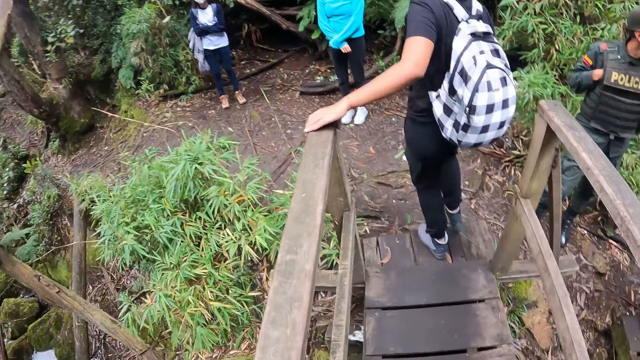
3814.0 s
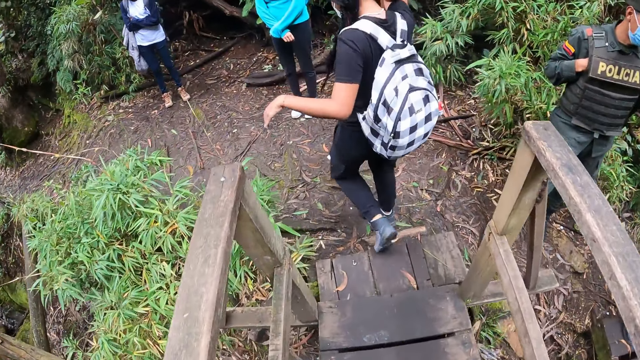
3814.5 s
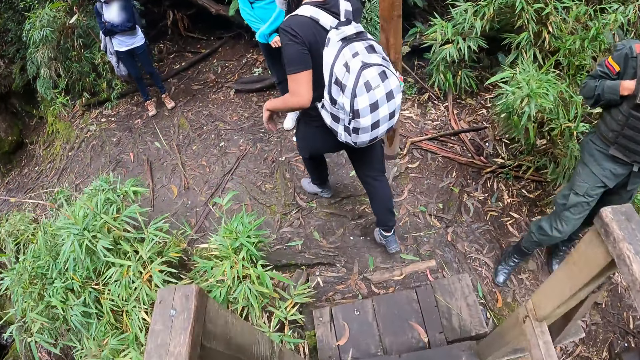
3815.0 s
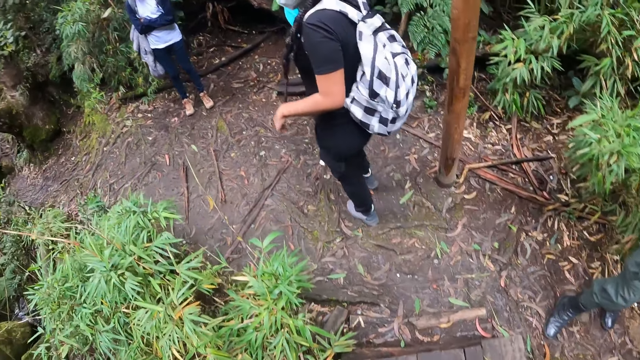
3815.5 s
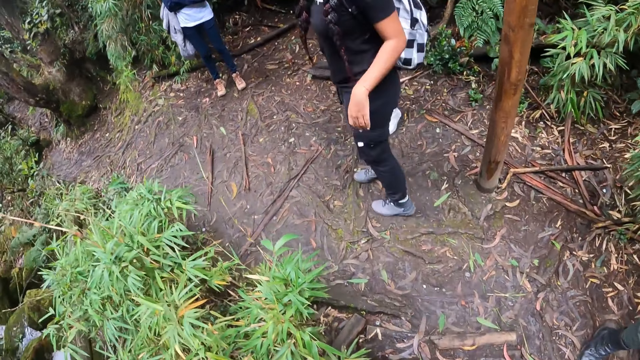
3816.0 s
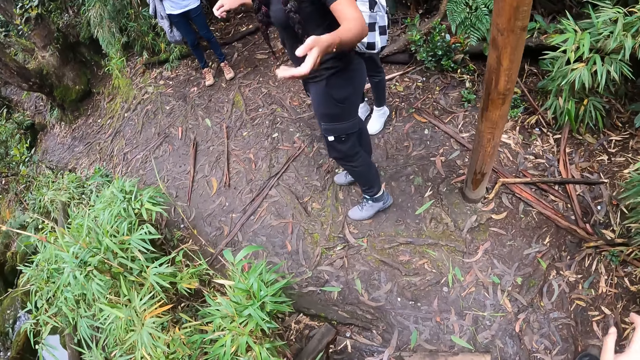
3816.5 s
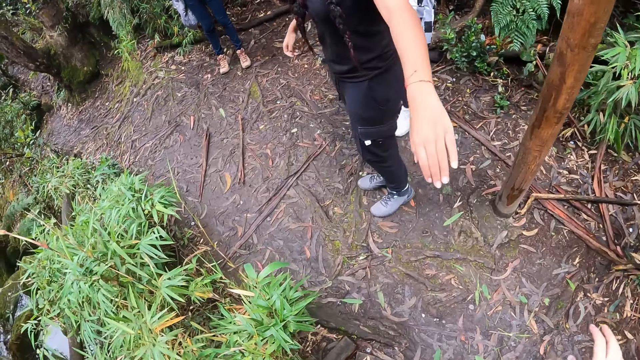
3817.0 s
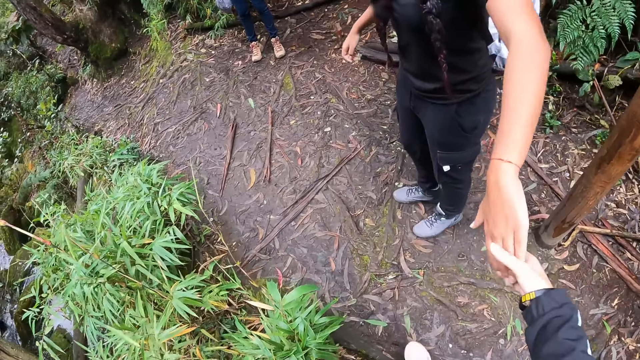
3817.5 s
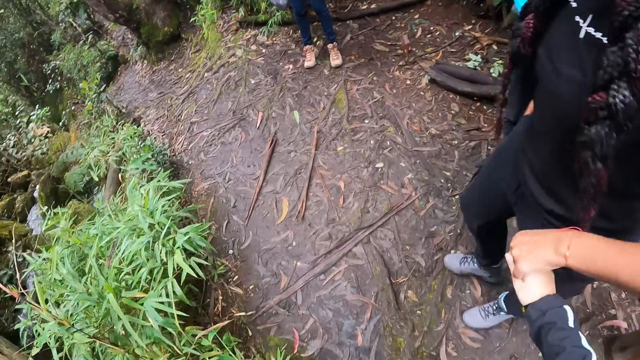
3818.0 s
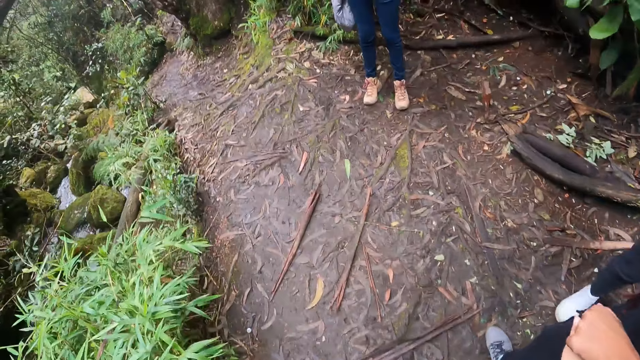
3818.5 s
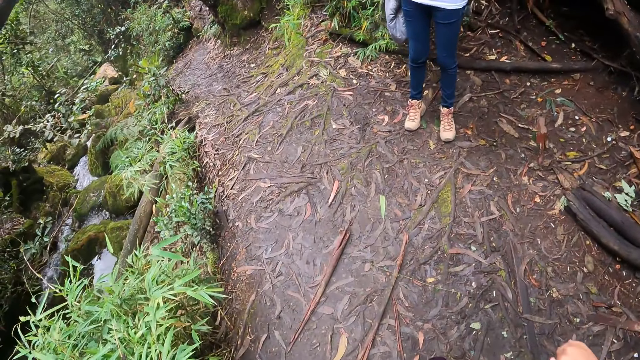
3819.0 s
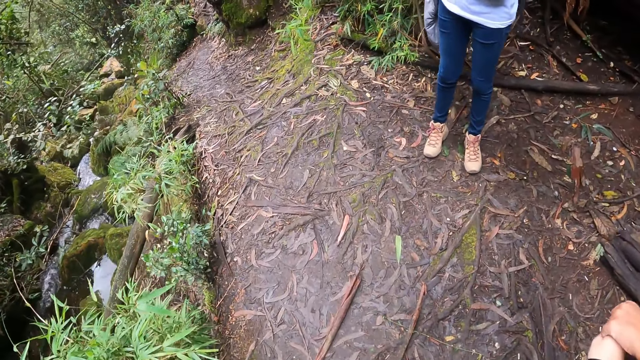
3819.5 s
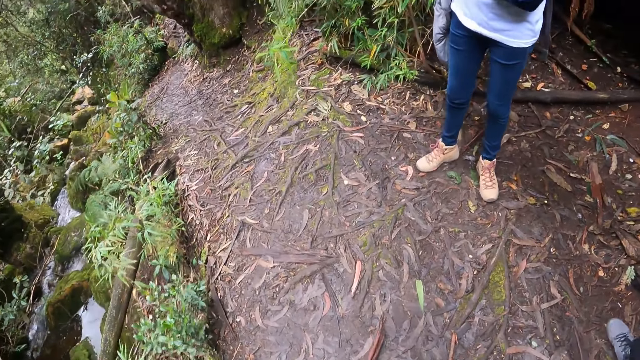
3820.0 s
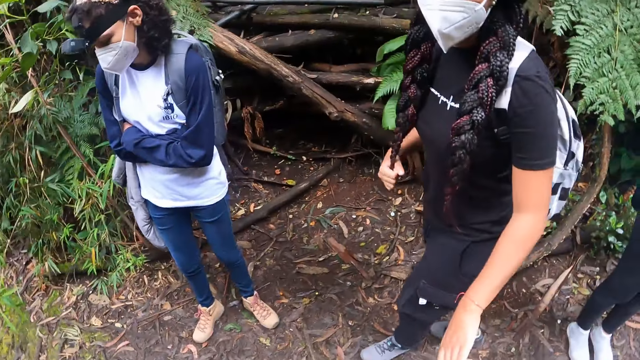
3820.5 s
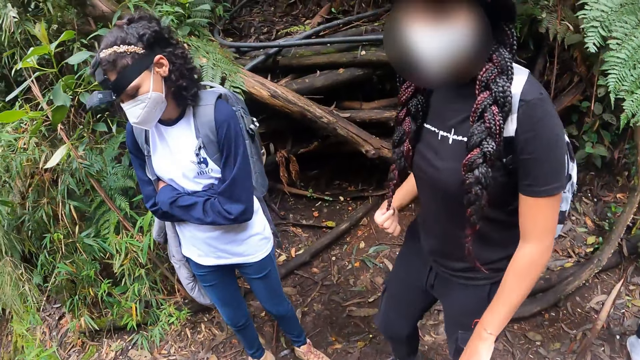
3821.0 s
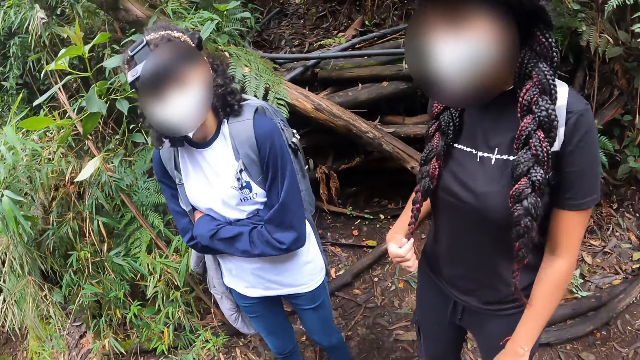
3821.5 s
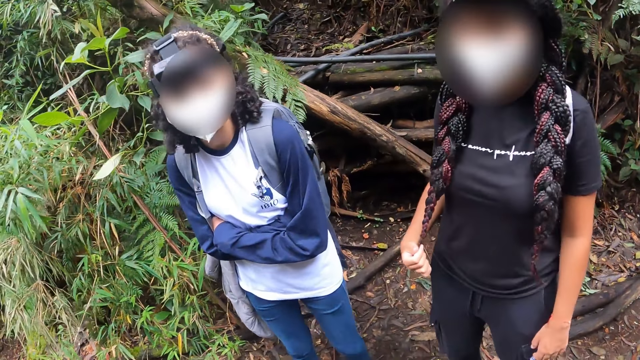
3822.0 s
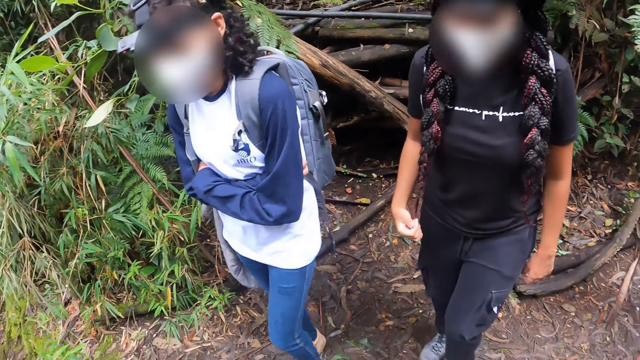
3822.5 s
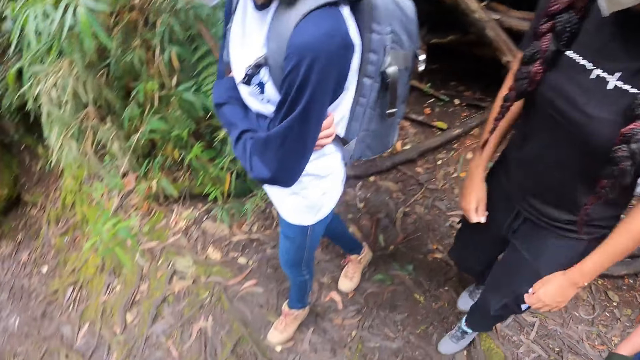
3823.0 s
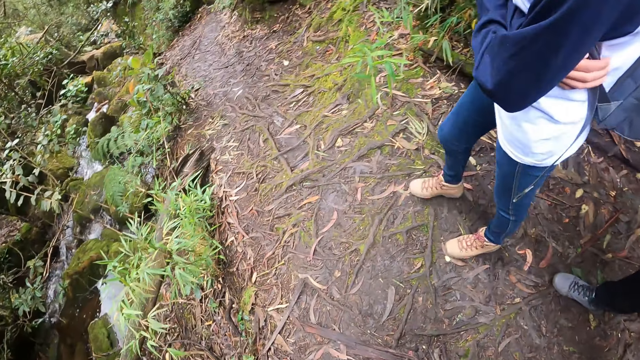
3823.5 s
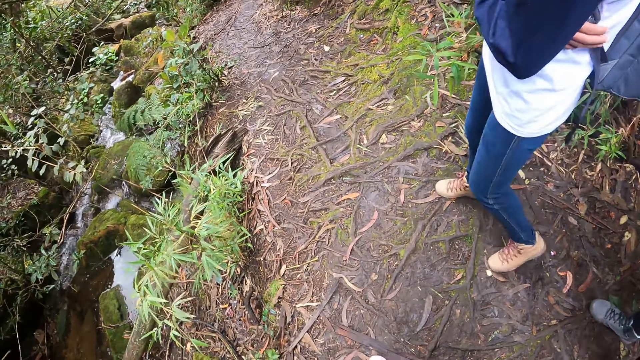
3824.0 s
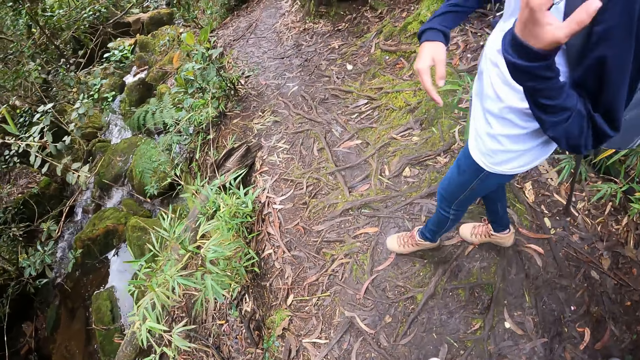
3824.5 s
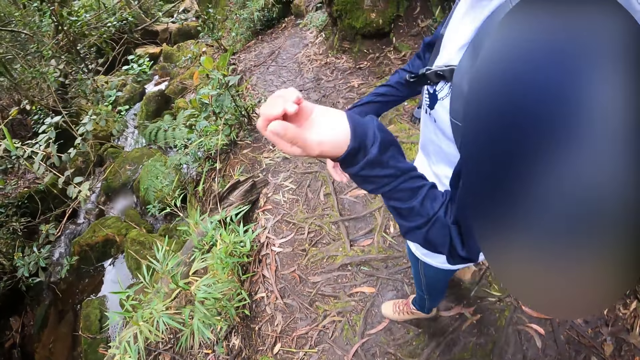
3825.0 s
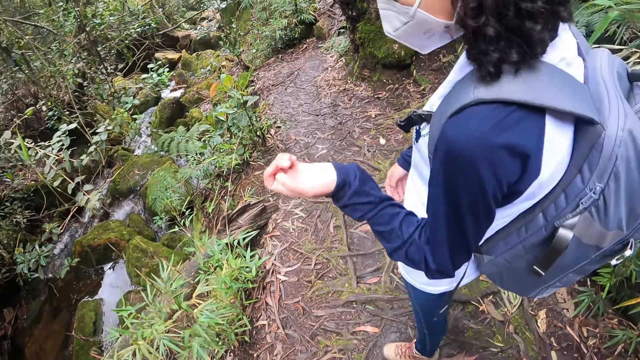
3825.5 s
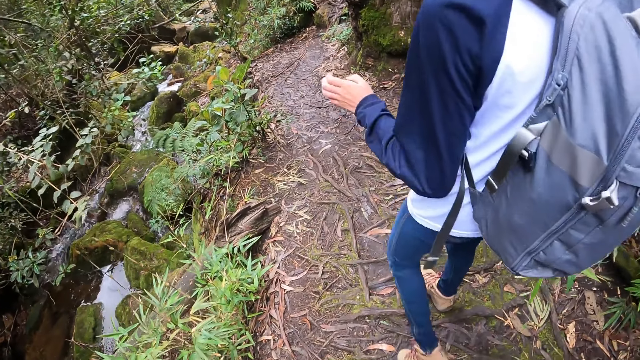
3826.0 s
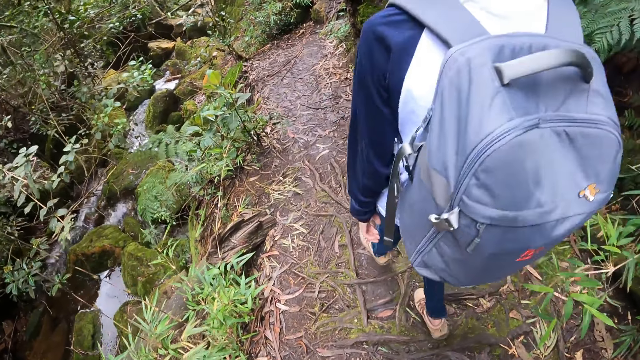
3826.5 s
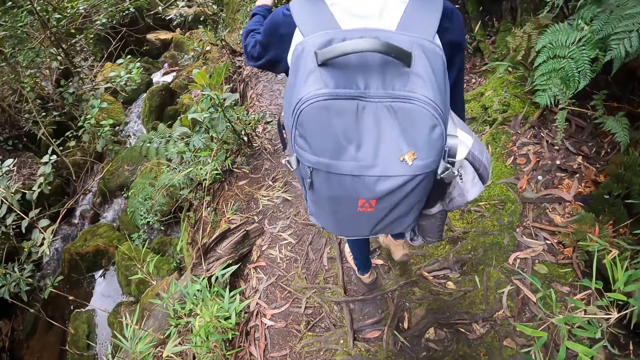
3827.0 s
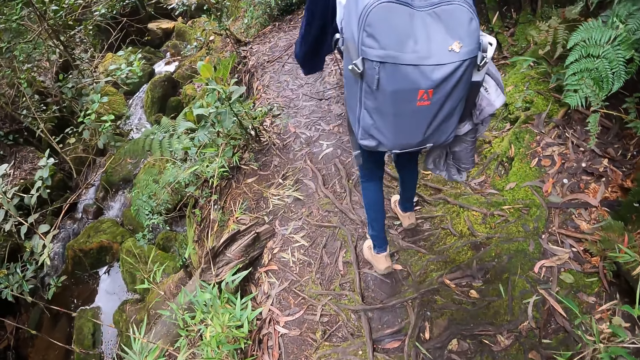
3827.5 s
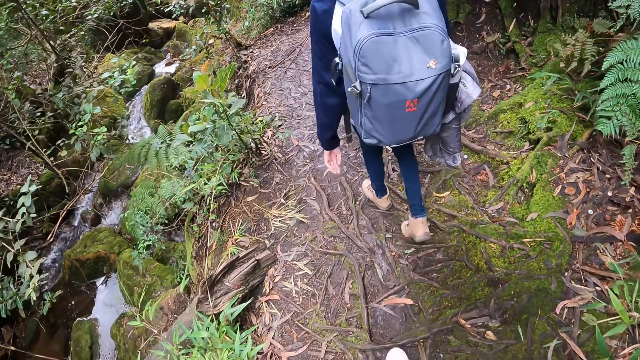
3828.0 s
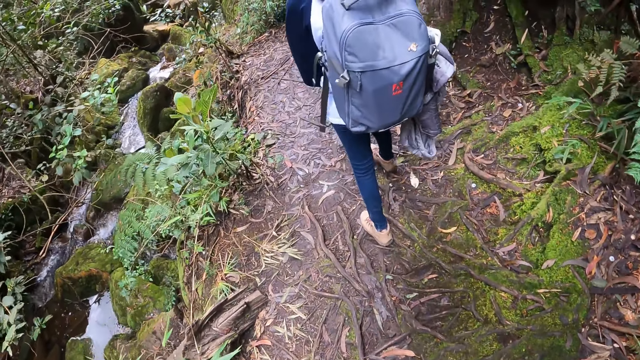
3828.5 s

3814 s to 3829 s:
A woman interacts with the camera wearer. The woman moves her hands. The camera wearer holds the woman's left hand with his right hand. The woman walks around. The camera wearer walks around. Another lady stands. The camera wearer interacts with another woman and the first woman. The other lady walks around.

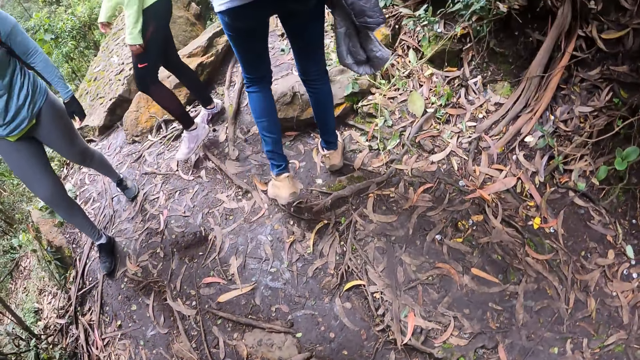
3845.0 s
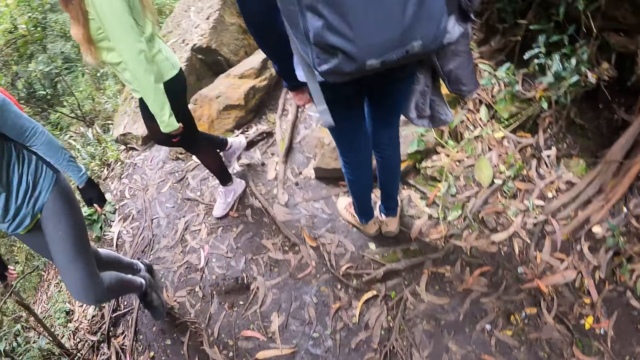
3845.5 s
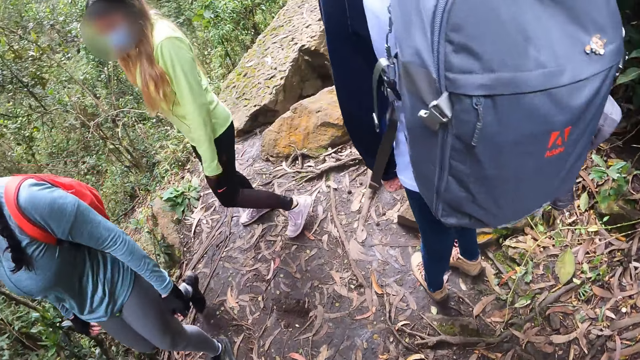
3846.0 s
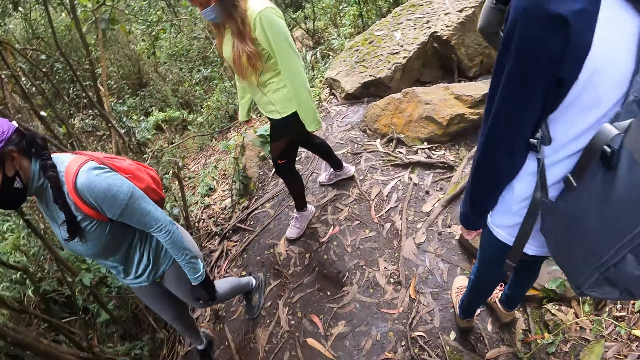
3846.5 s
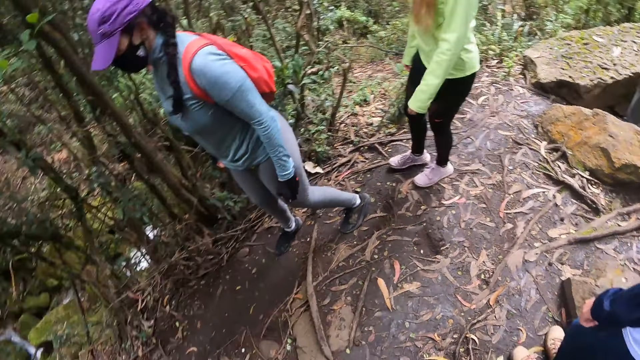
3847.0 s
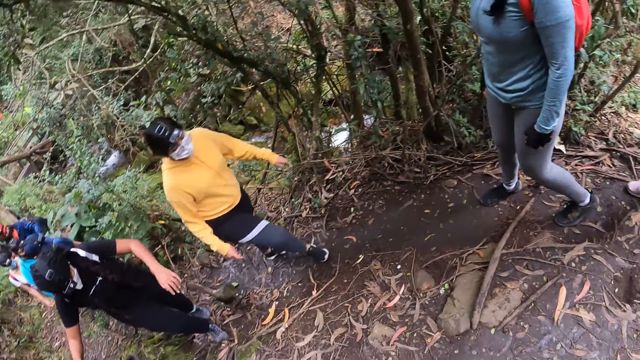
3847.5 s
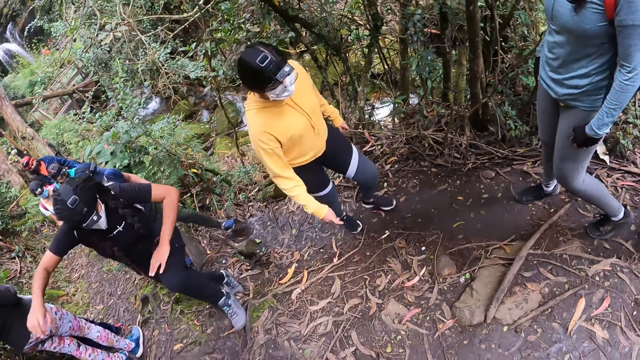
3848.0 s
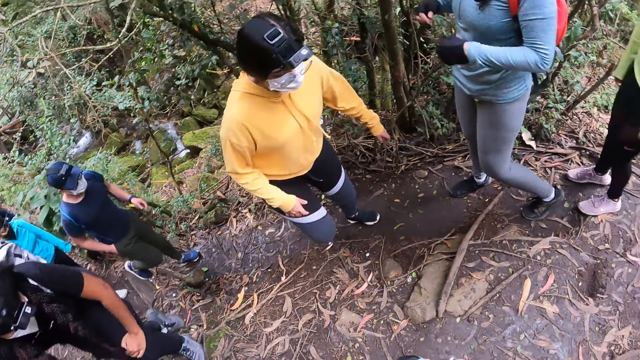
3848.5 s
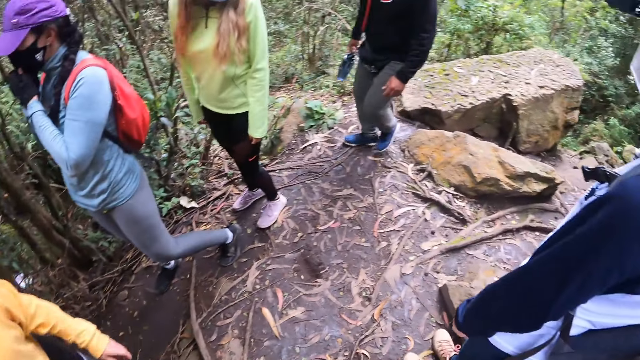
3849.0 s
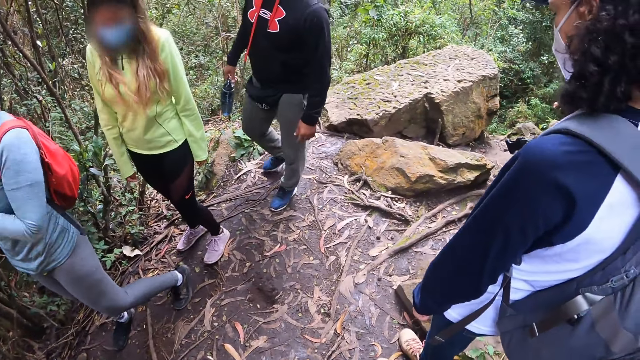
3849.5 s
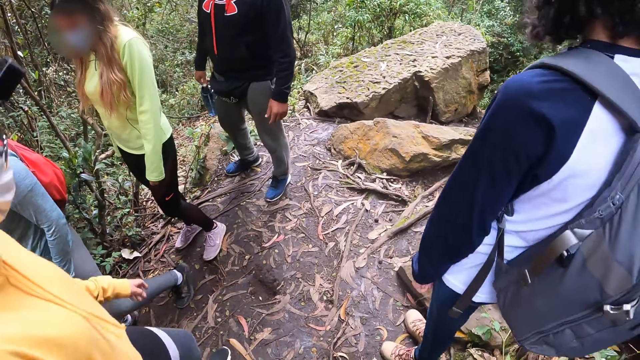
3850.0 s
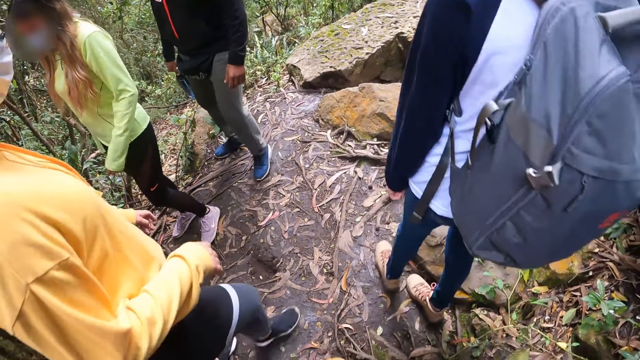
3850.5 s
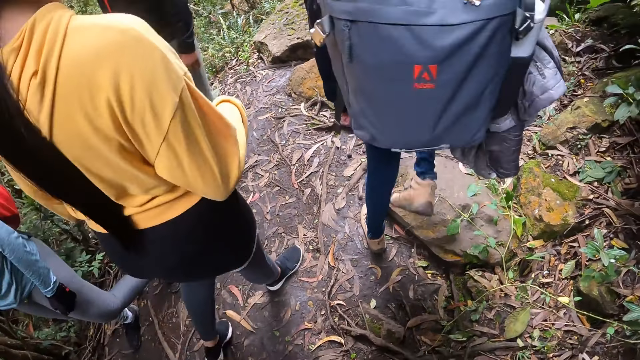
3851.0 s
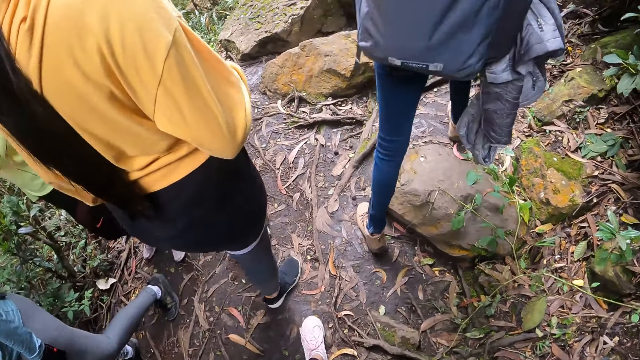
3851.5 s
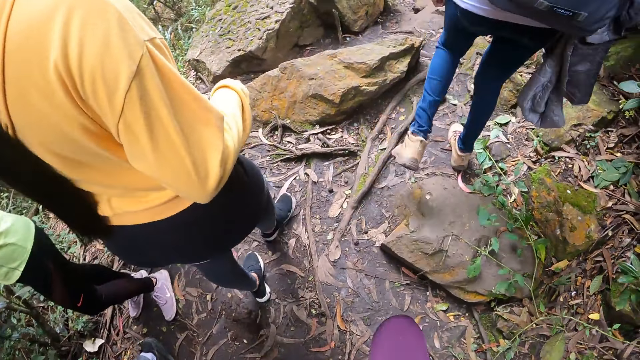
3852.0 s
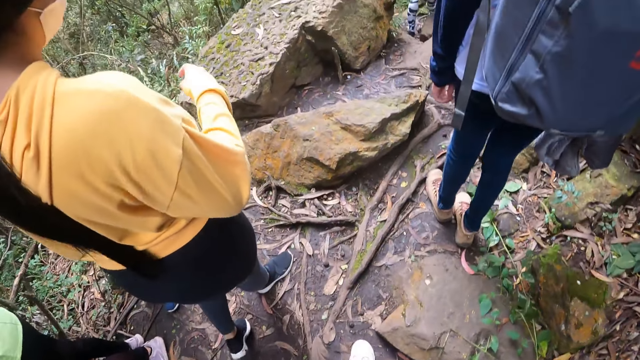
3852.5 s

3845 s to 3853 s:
A lady stands. The camera wearer stands. The lady walks around.
